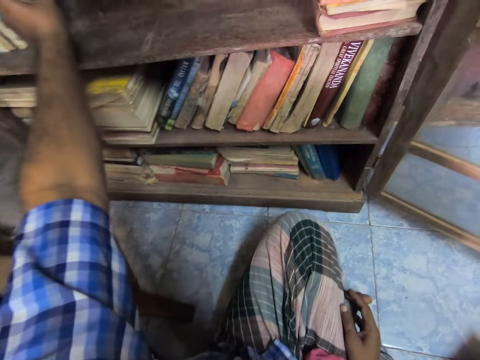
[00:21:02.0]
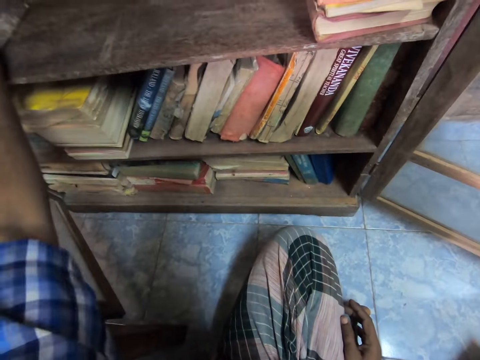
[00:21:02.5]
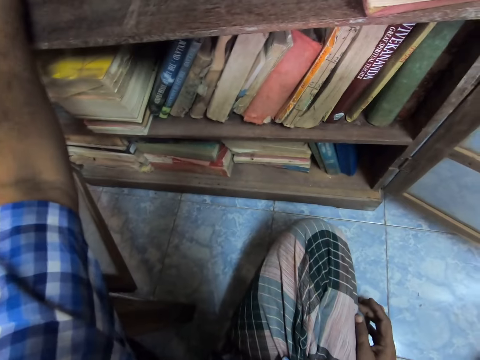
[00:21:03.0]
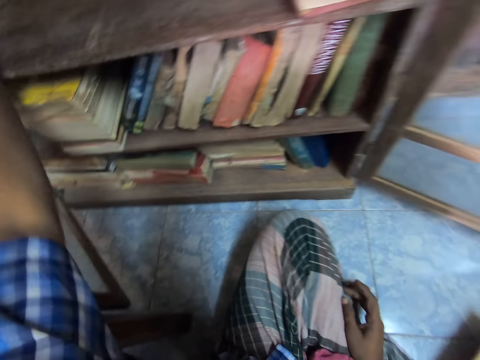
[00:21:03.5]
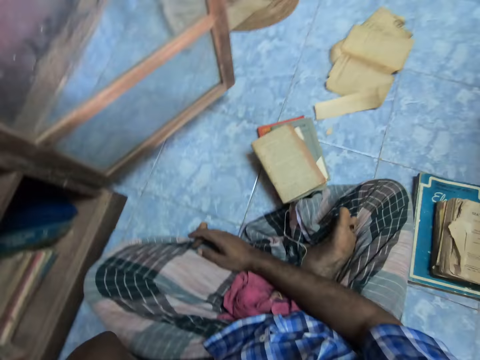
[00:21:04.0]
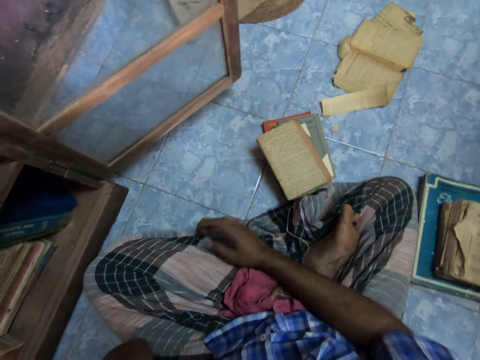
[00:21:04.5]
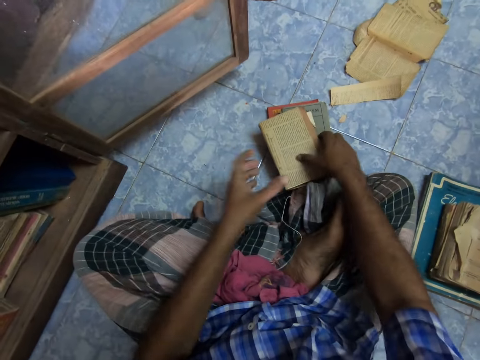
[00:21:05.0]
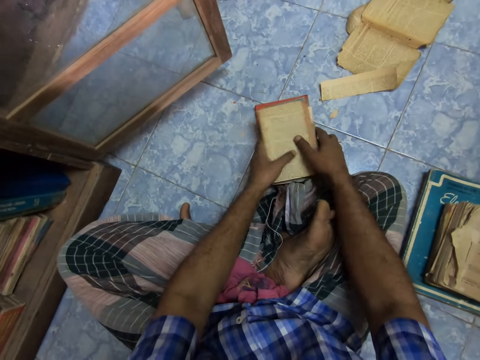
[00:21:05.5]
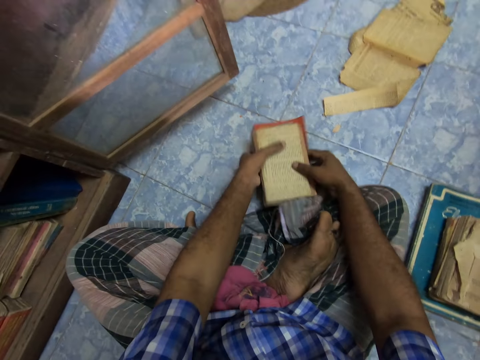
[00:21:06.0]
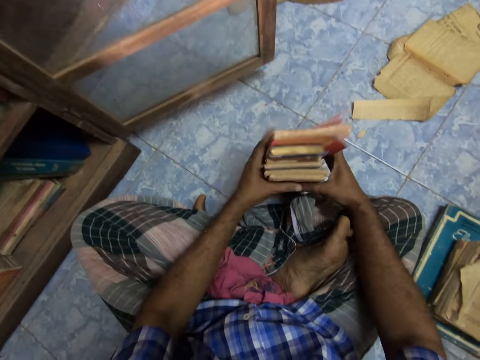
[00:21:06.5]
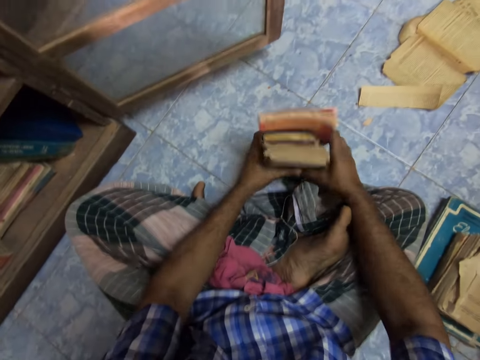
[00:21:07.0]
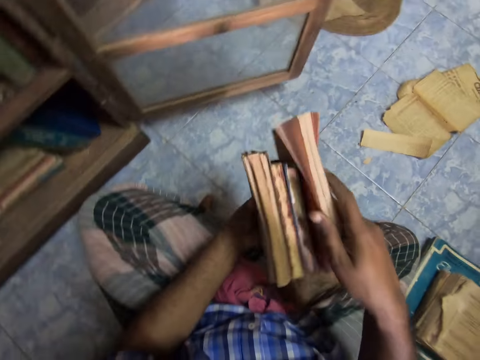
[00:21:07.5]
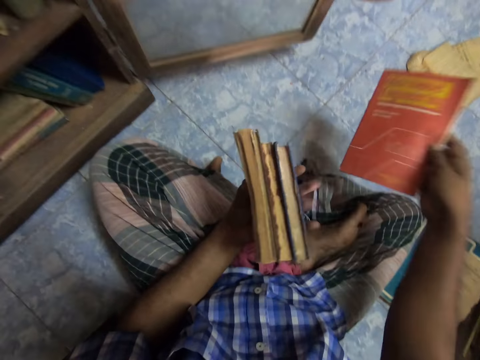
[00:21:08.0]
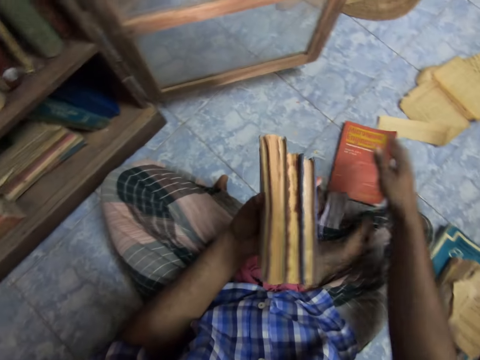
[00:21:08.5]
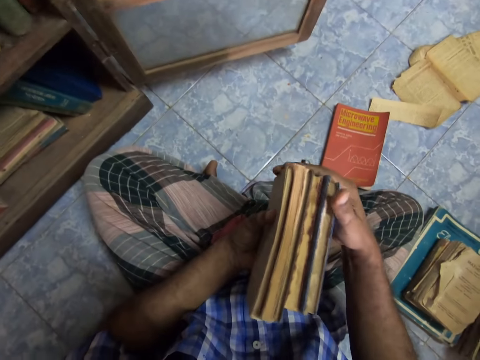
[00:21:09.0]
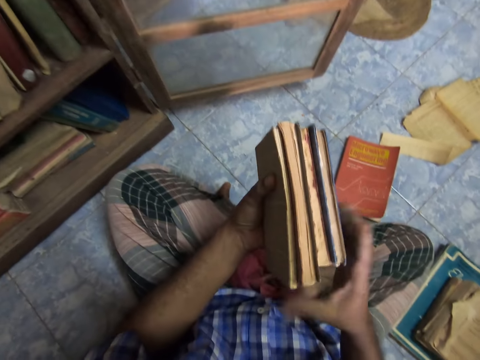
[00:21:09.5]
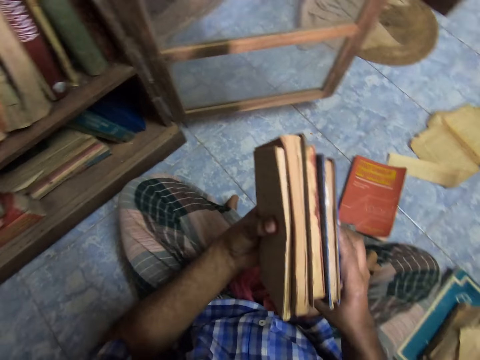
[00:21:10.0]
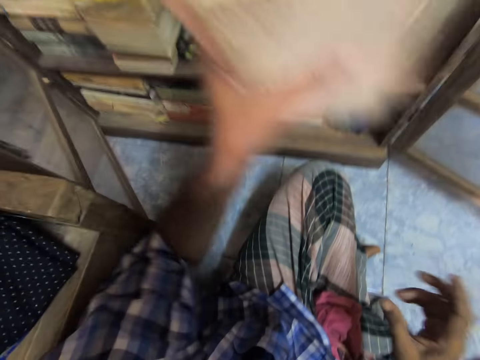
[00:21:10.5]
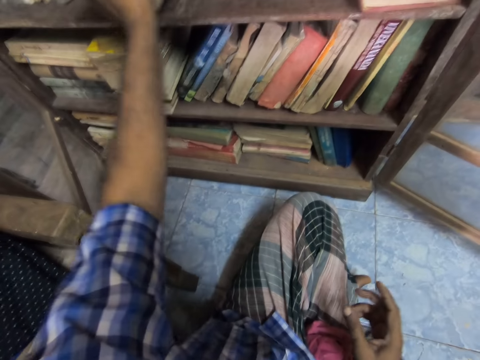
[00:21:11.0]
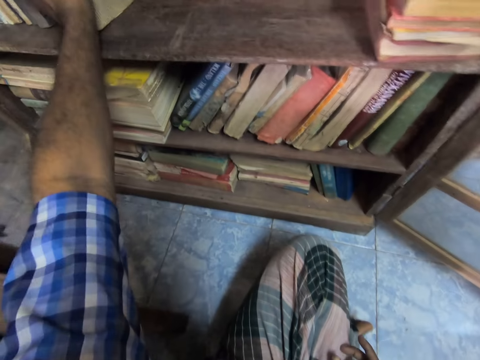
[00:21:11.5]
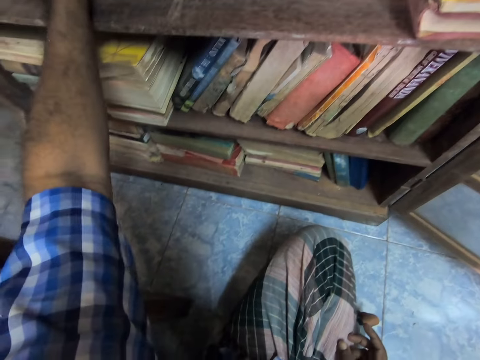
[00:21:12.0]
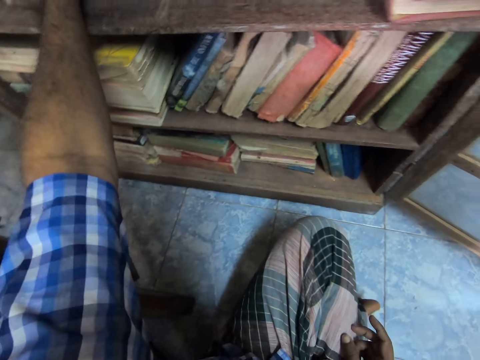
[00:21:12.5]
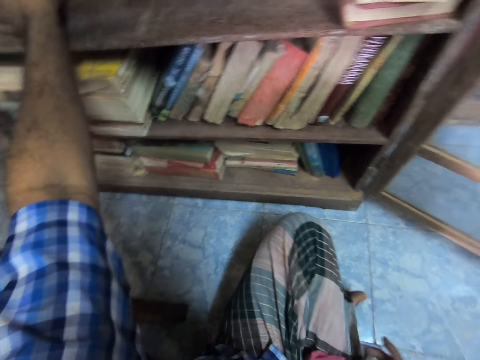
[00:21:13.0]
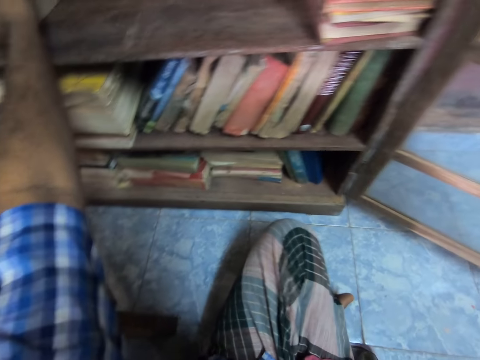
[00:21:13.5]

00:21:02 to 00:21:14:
The camera wearer looks around the floor. They pick up the books. They adjust the books. They place the book on the floor. They adjust the books. They place the book in the shelf.

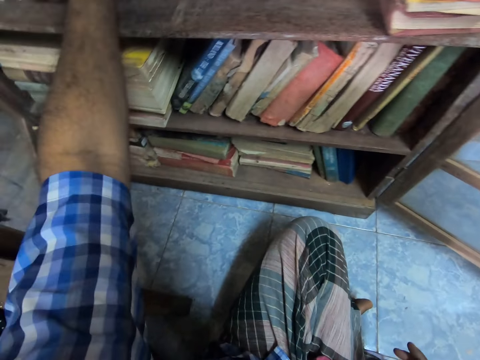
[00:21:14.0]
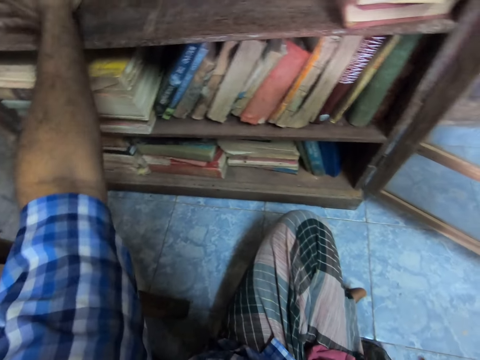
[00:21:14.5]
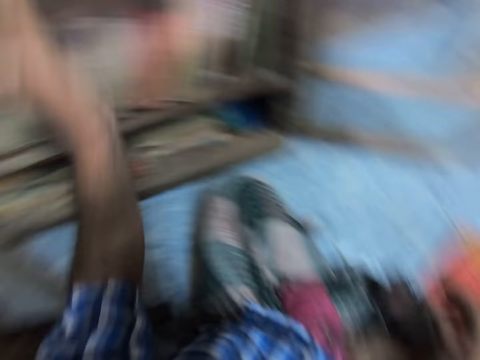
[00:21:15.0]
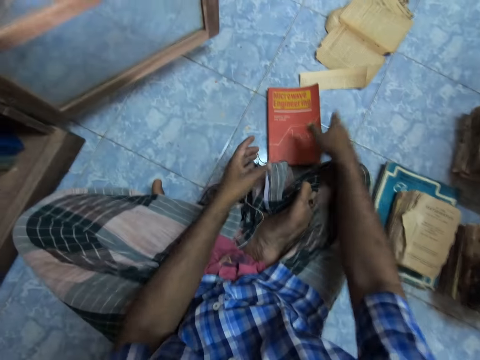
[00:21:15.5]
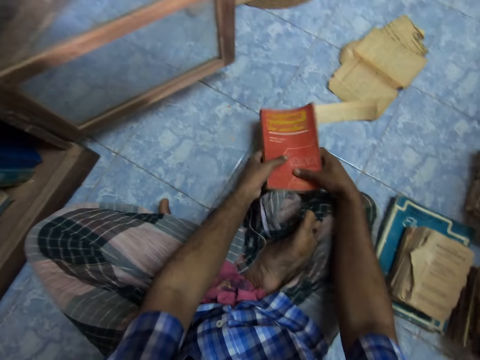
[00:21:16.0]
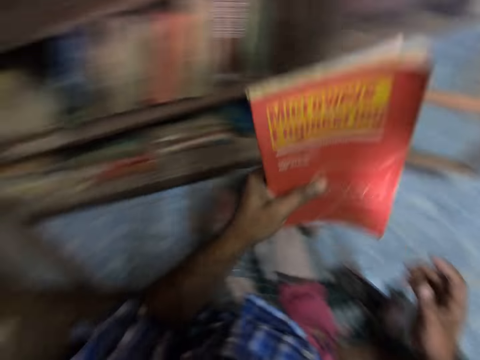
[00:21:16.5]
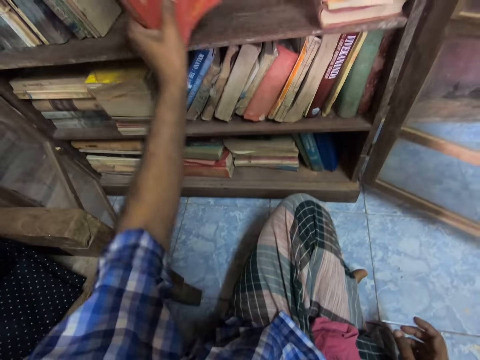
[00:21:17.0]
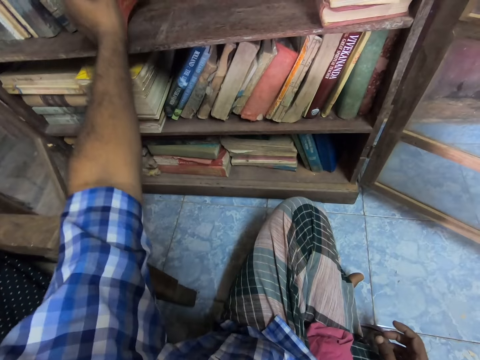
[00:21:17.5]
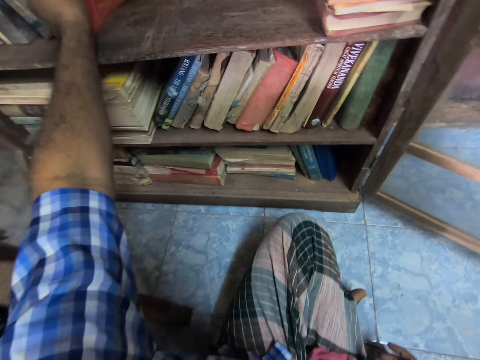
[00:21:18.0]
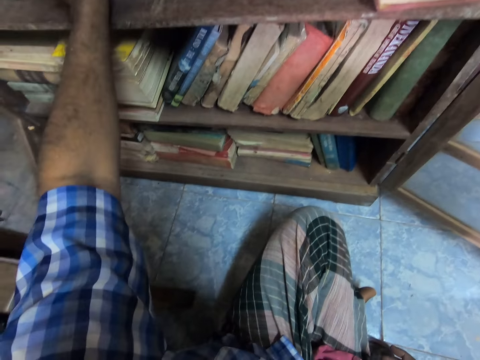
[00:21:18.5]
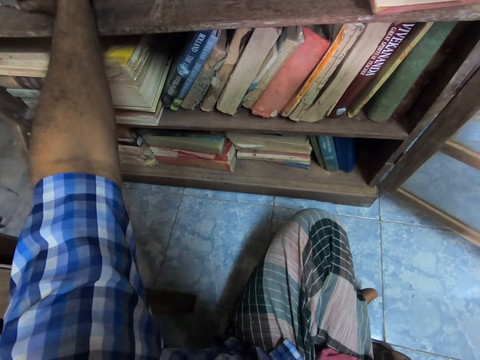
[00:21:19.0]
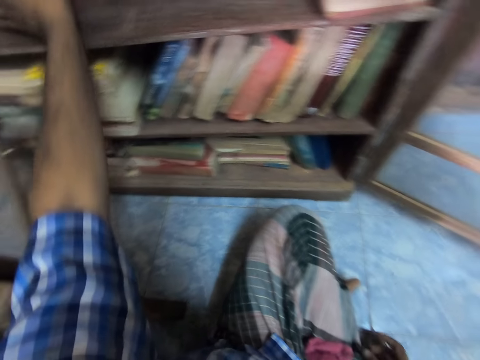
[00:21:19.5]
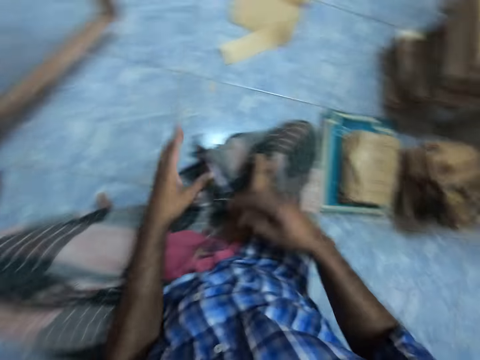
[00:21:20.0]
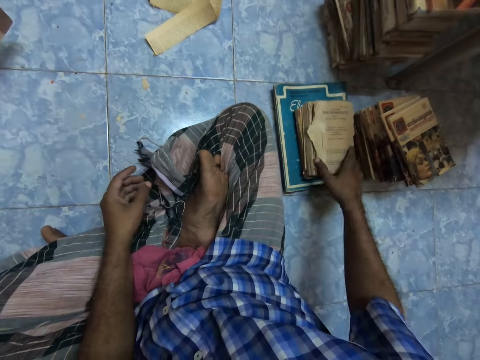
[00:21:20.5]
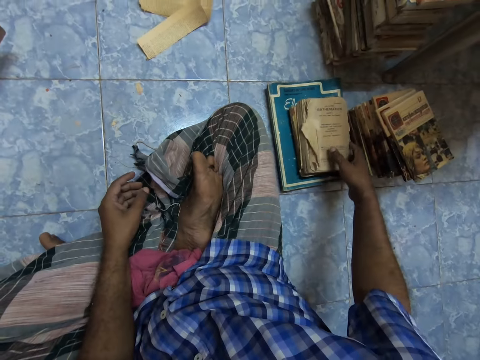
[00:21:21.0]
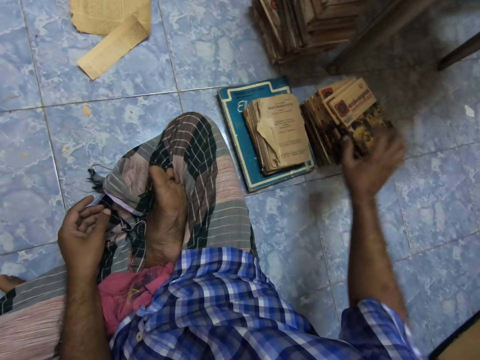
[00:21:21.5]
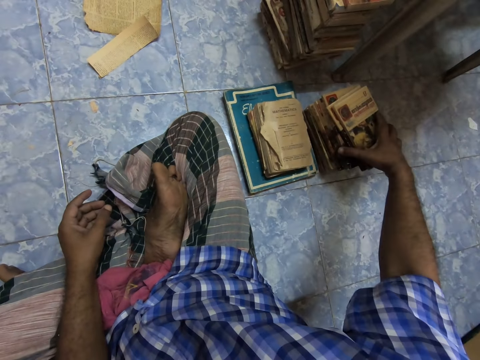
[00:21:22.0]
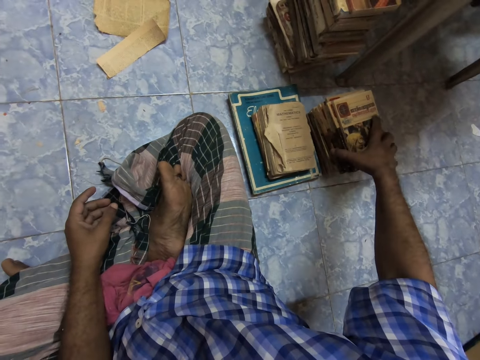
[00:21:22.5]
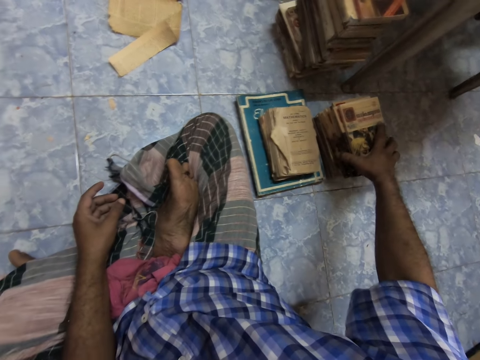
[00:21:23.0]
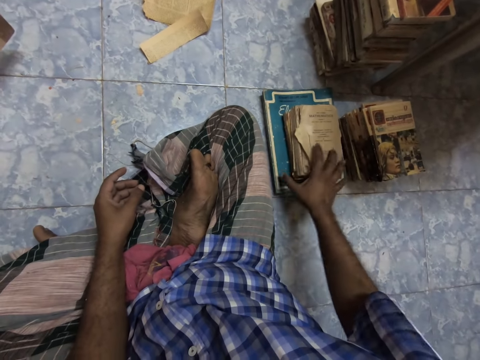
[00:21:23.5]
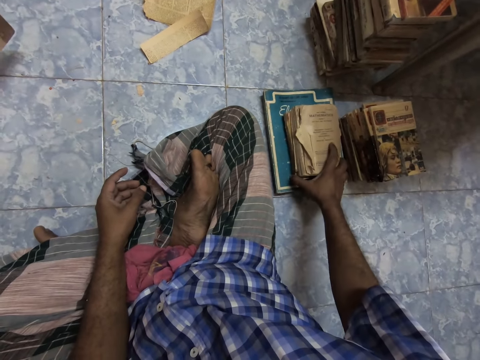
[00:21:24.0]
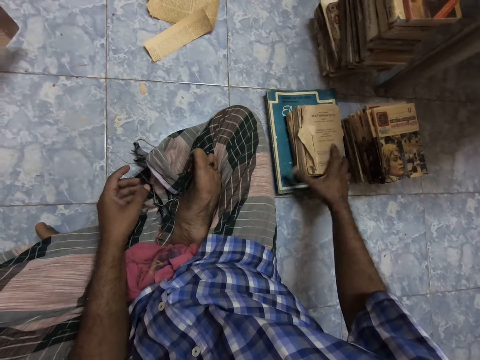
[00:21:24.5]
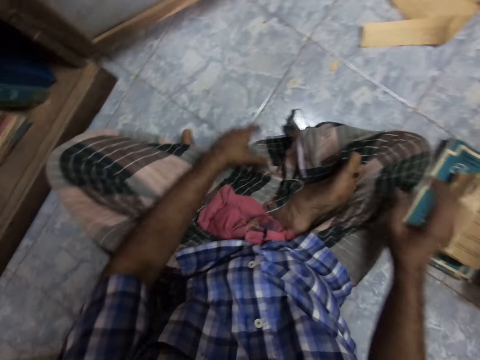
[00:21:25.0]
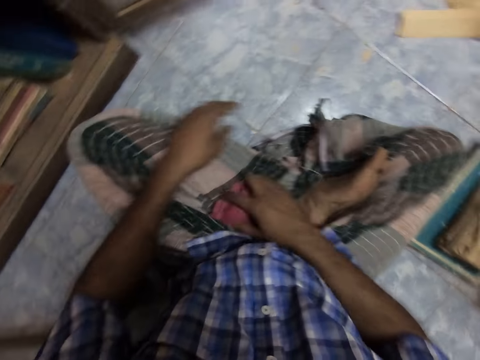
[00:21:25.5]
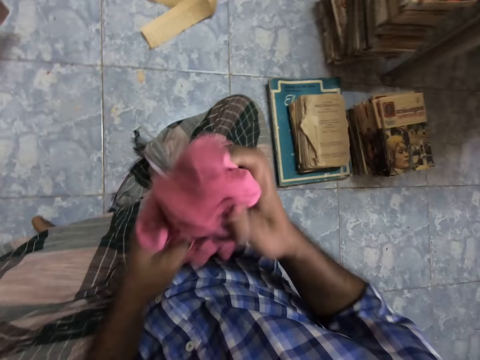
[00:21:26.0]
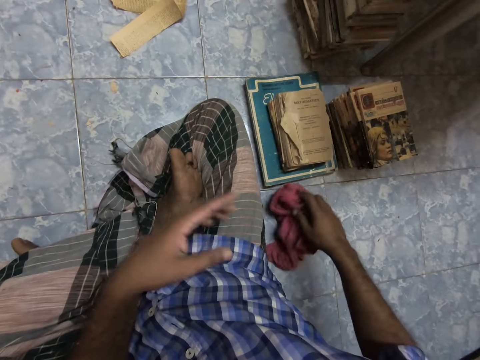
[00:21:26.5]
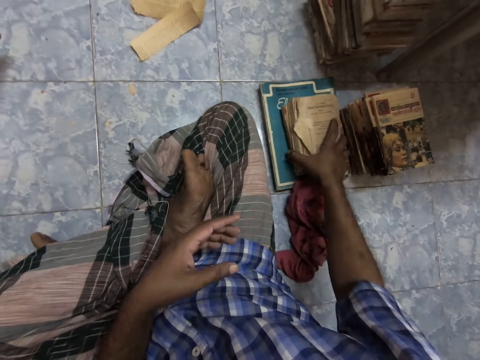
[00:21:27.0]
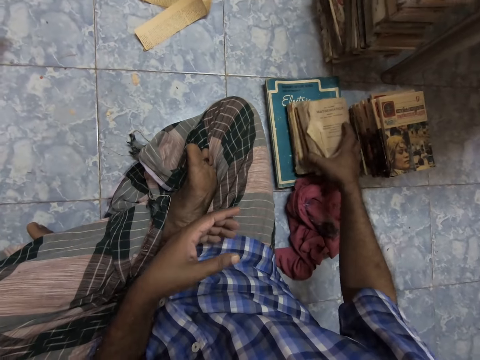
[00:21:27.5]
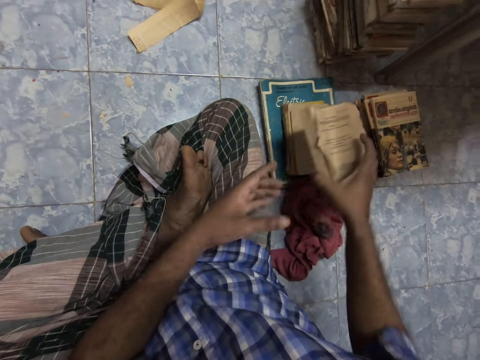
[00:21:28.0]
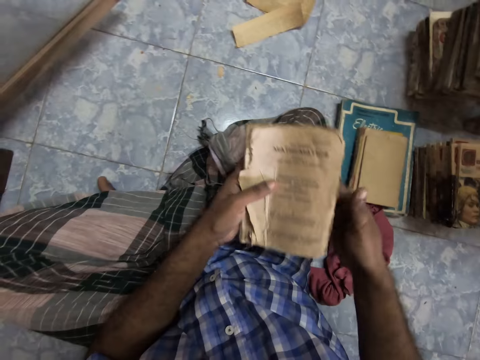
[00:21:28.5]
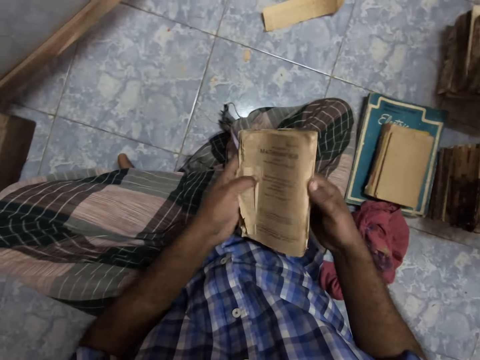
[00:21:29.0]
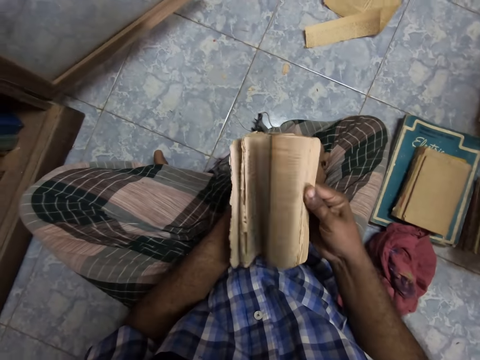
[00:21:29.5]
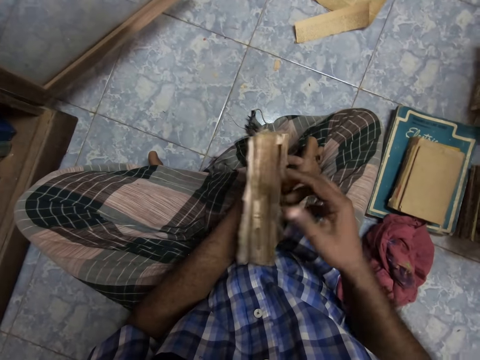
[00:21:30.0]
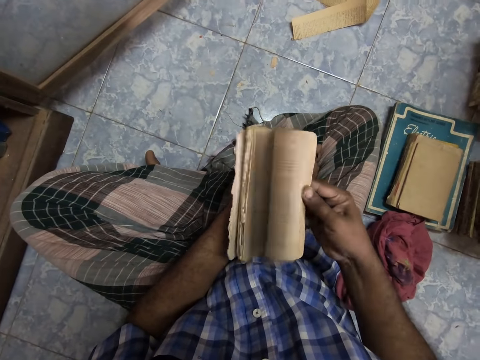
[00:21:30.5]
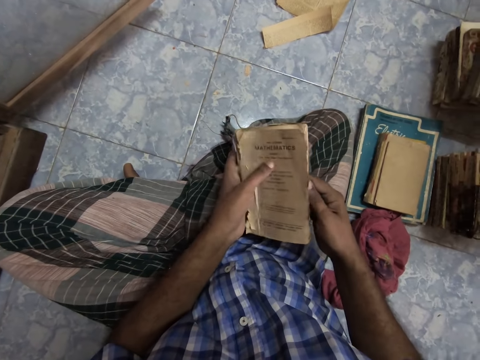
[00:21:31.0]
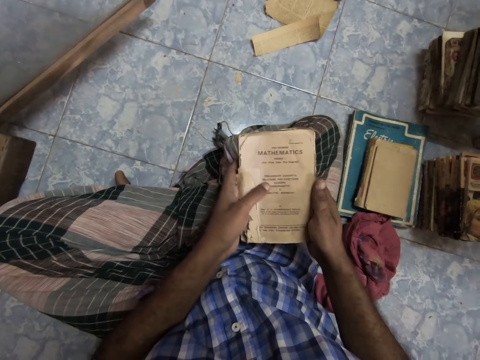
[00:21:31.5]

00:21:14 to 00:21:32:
The camera wearer picks up the book. They place the book in the shelf. They look around the floor. They hold the novels. They look around the floor. They pick up the cloth. They wipe their hands. They drop the cloth on the floor. They pick up the book. They adjust the book. They flip the pages.
